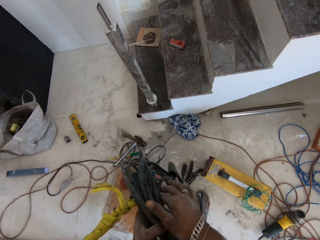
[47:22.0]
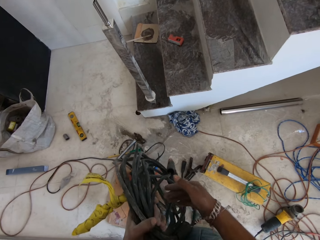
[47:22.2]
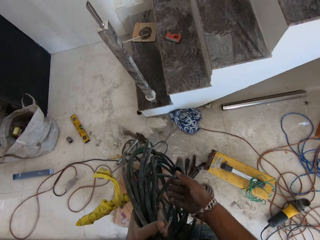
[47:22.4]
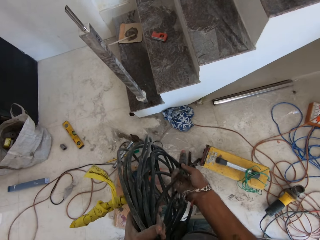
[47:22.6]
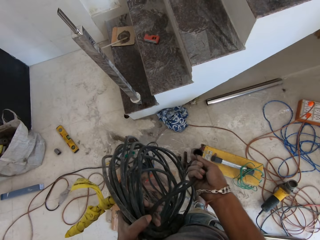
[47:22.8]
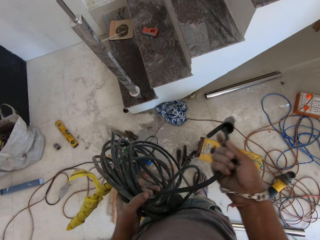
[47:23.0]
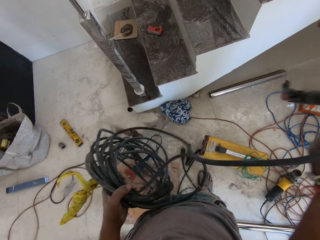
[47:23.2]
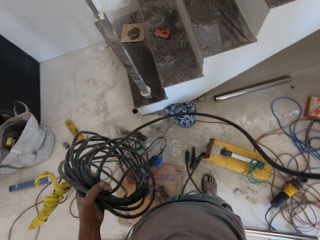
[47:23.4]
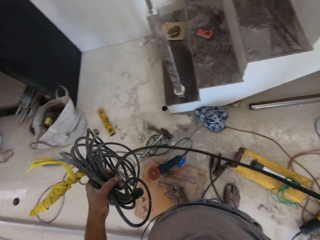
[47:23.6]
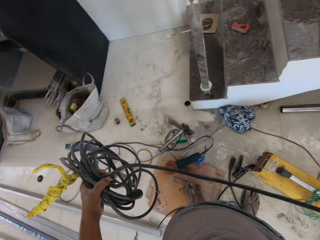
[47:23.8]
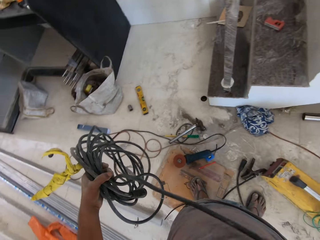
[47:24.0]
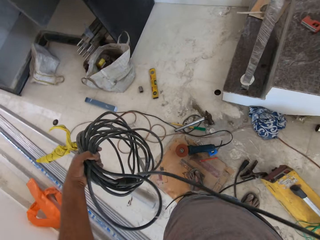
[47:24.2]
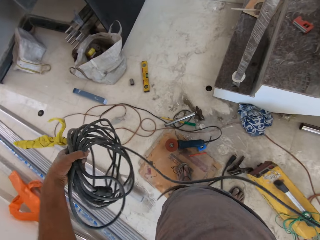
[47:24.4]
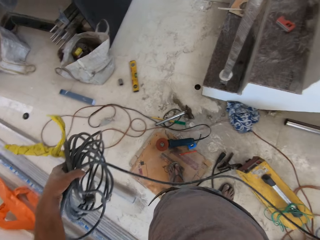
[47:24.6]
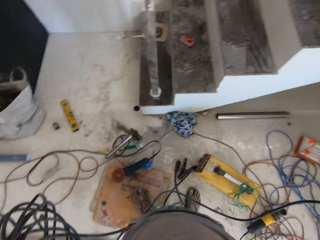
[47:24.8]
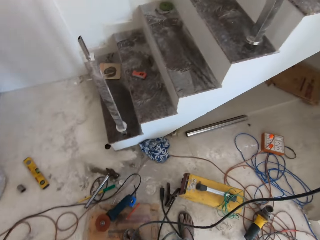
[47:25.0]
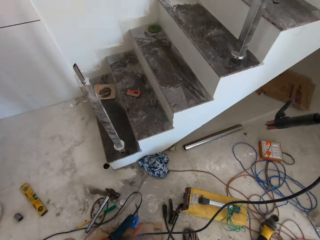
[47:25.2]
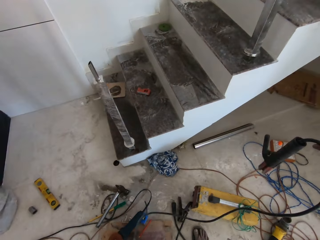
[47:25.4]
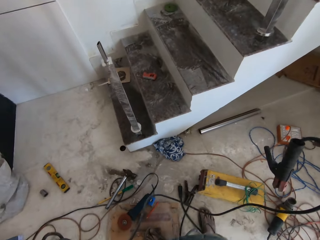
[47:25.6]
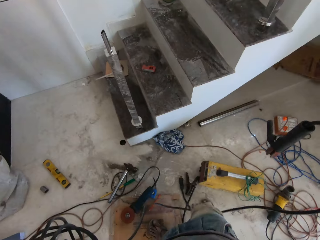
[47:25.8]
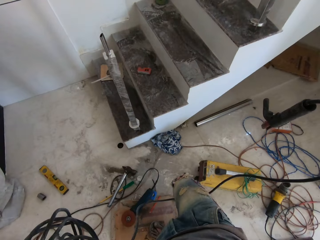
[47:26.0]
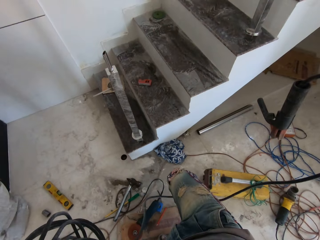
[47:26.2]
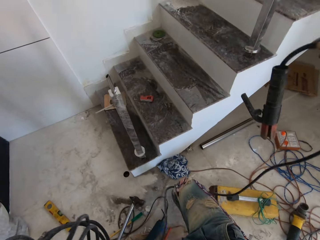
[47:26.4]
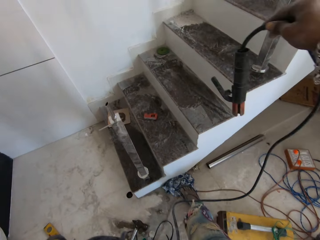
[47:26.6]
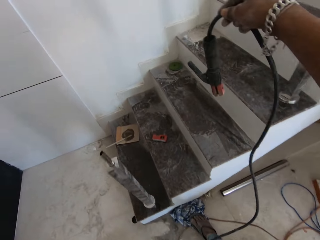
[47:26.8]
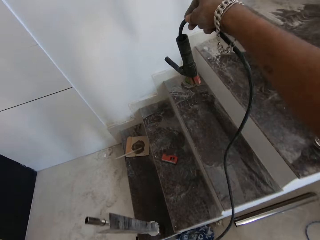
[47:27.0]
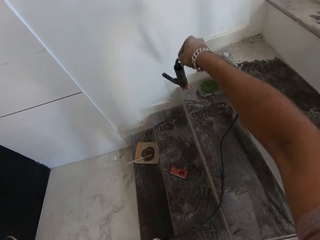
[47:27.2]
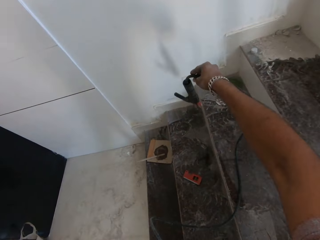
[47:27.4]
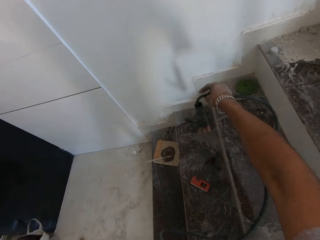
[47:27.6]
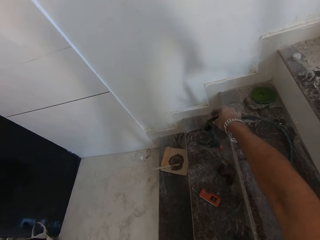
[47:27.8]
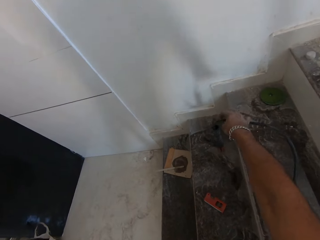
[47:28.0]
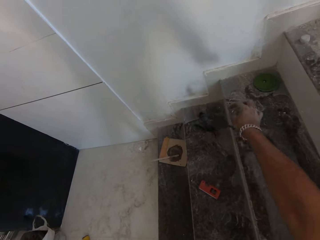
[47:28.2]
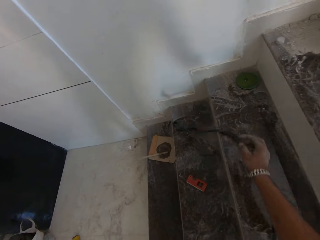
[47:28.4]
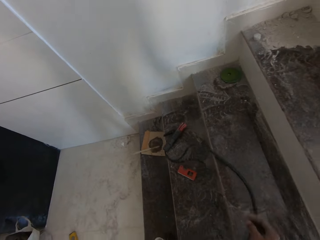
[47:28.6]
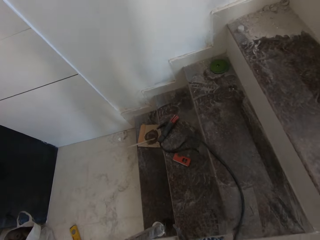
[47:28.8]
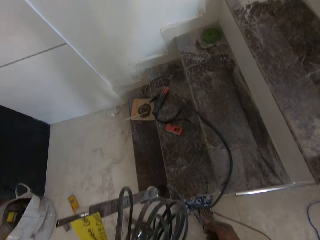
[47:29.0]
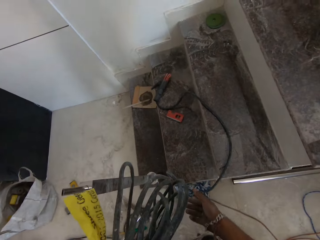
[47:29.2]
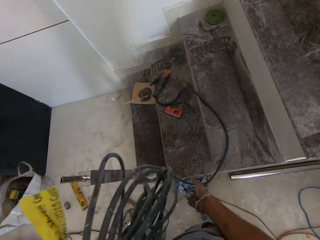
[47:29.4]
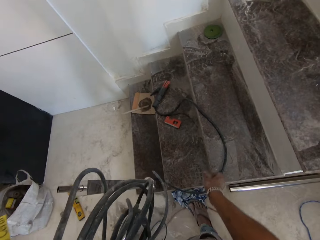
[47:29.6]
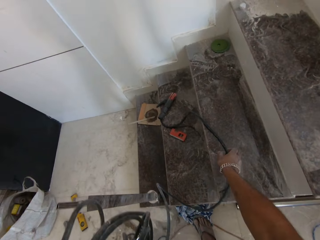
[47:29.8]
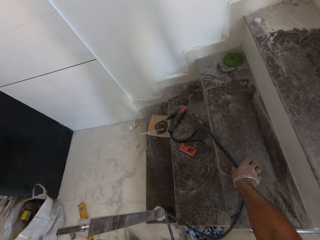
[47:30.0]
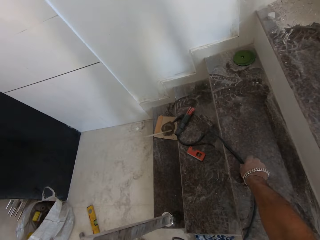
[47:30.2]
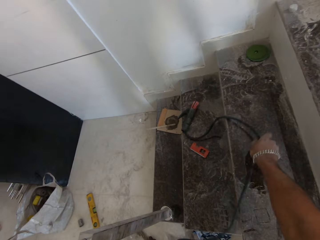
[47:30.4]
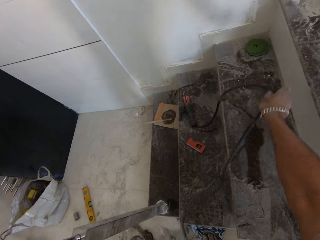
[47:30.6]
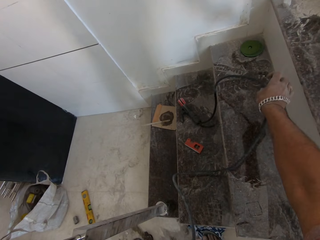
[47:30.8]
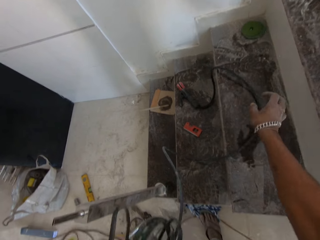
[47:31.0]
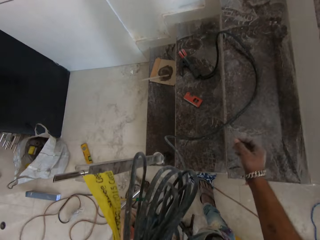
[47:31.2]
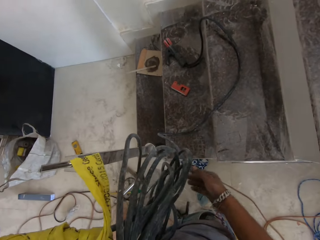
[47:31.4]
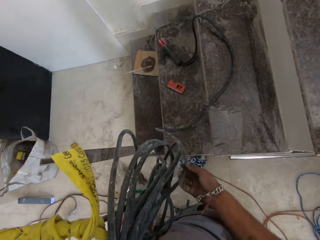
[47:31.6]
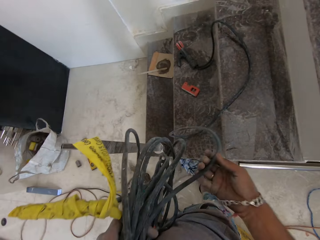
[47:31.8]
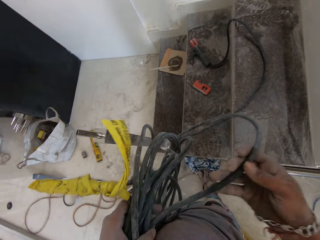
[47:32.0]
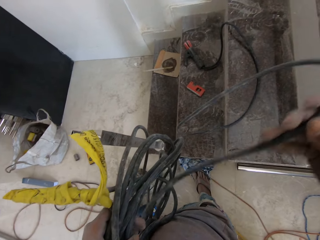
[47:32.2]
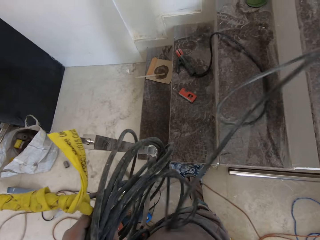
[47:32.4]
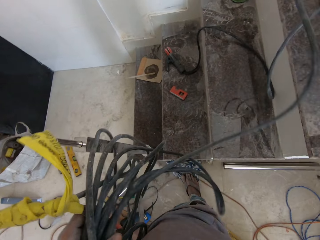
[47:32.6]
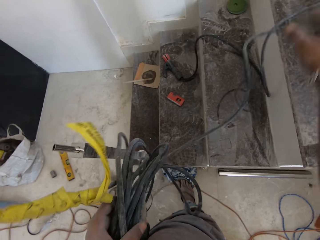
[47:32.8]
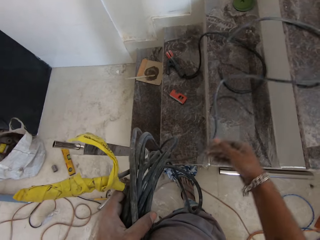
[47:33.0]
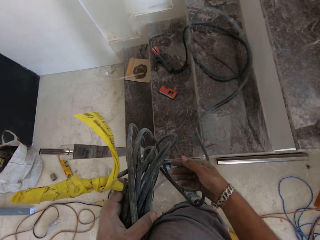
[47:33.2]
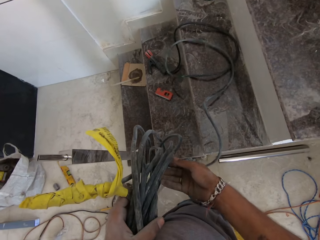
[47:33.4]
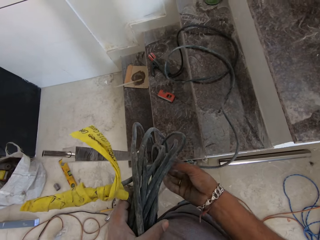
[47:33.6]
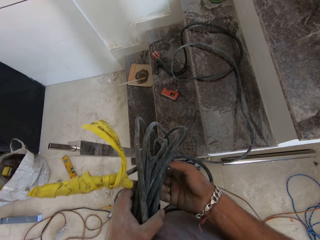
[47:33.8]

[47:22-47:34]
The camera wearer holds the wire with his left hand. He holds the wires with both hands. He straightens the cable. He drops the wire on the staircase with his right hand. He holds the wire with both hands. He holds the wire with his left hand. He holds the wire with both hands.

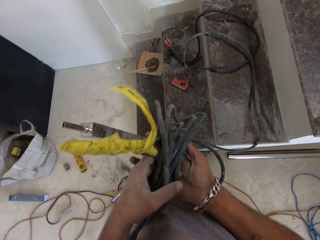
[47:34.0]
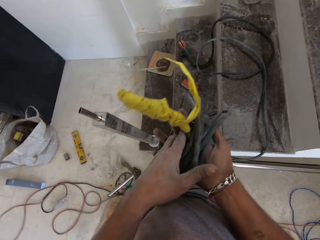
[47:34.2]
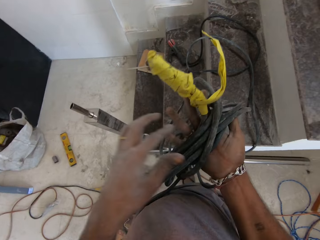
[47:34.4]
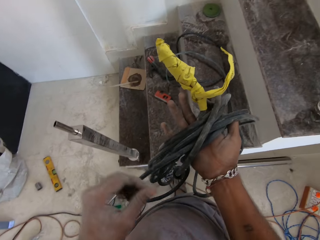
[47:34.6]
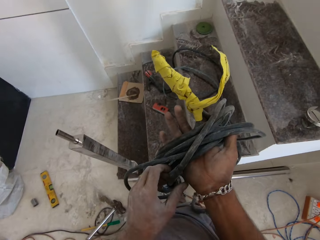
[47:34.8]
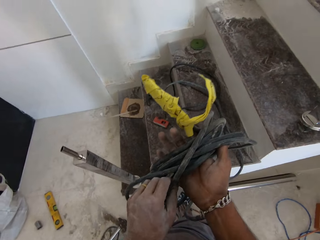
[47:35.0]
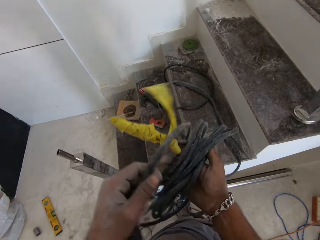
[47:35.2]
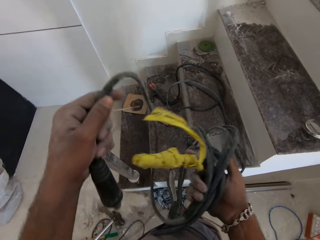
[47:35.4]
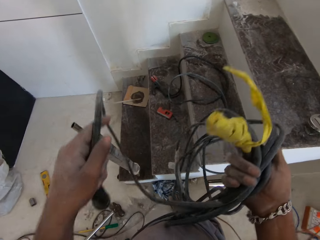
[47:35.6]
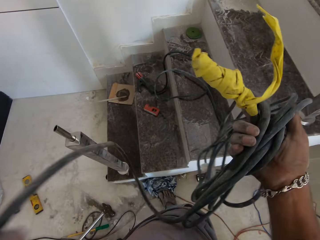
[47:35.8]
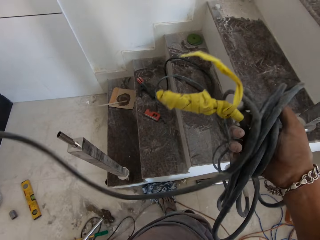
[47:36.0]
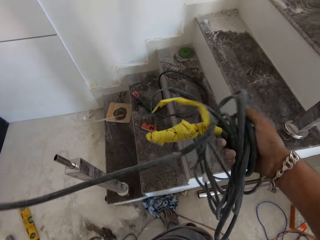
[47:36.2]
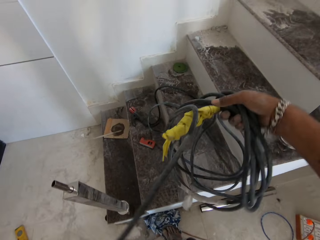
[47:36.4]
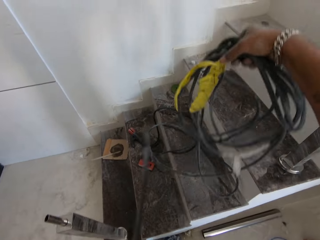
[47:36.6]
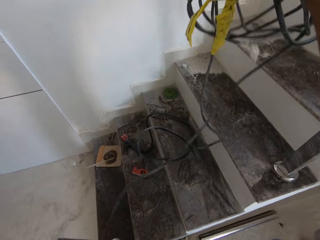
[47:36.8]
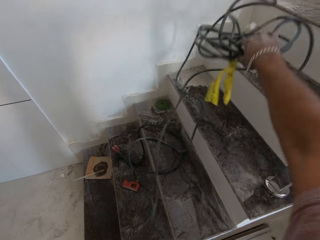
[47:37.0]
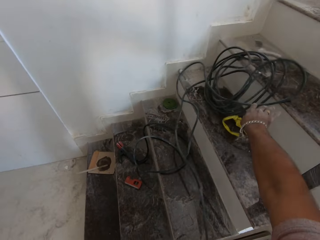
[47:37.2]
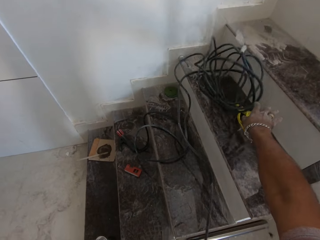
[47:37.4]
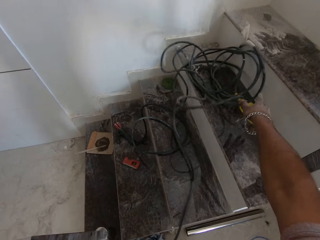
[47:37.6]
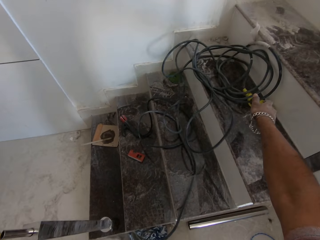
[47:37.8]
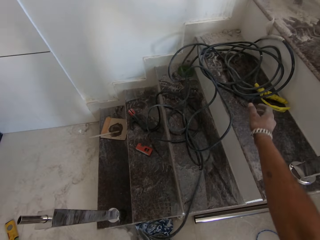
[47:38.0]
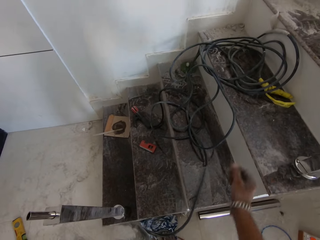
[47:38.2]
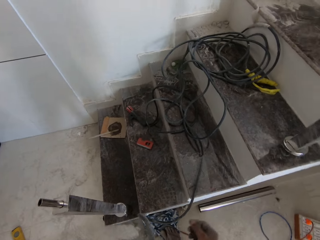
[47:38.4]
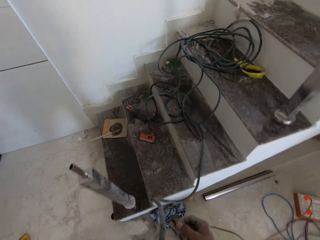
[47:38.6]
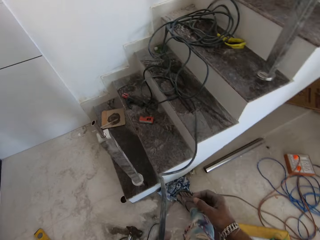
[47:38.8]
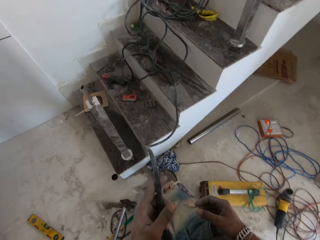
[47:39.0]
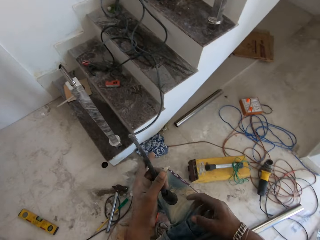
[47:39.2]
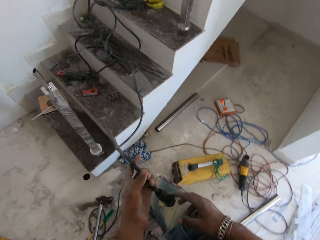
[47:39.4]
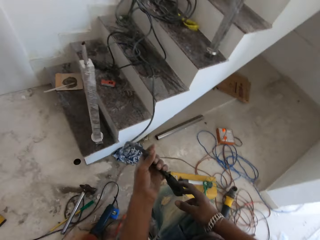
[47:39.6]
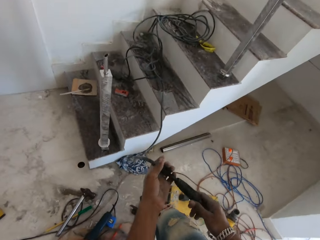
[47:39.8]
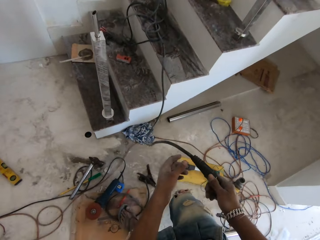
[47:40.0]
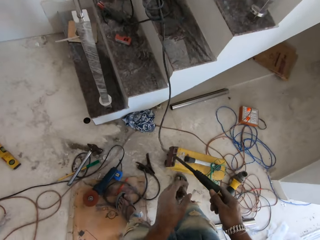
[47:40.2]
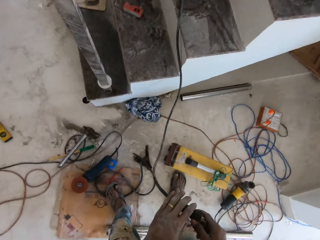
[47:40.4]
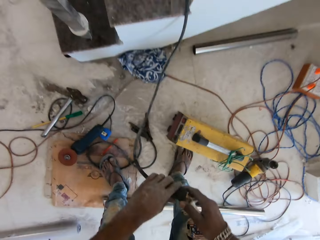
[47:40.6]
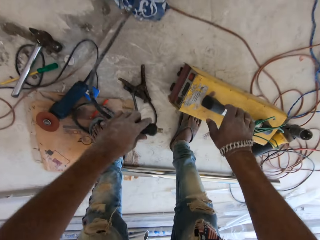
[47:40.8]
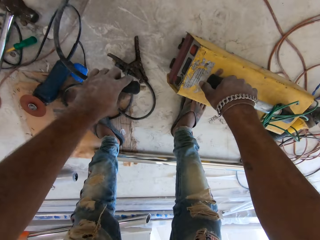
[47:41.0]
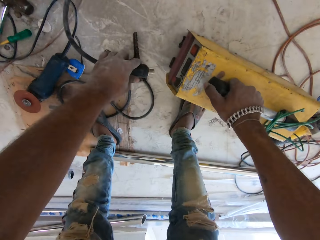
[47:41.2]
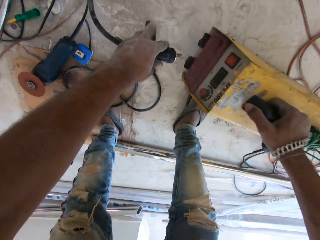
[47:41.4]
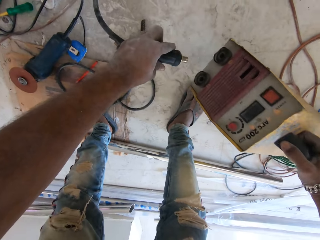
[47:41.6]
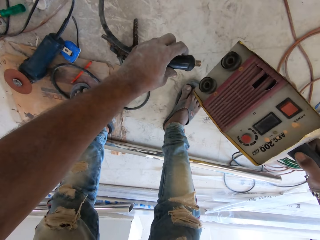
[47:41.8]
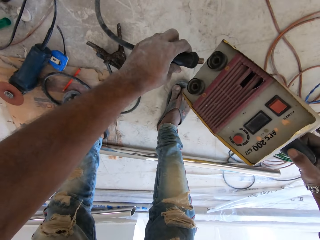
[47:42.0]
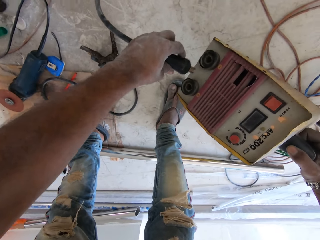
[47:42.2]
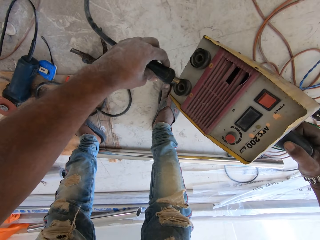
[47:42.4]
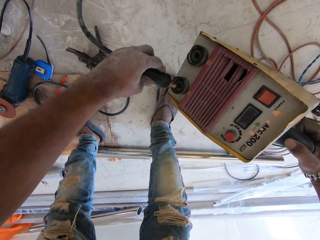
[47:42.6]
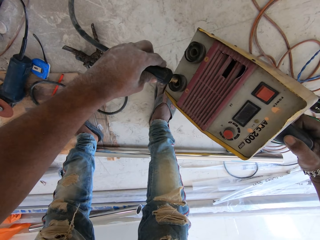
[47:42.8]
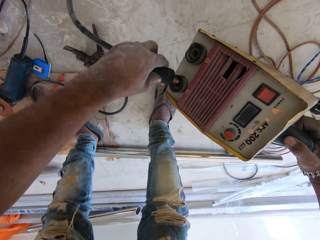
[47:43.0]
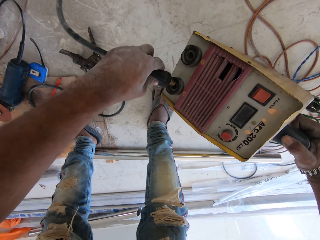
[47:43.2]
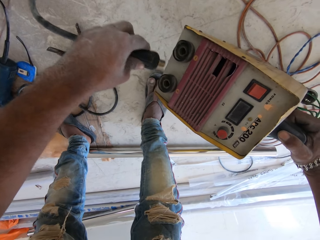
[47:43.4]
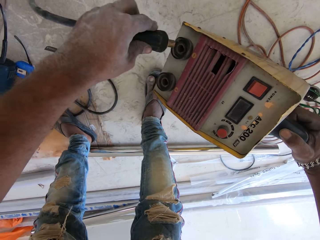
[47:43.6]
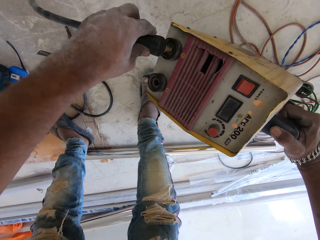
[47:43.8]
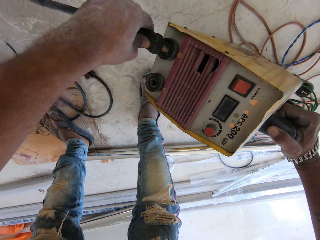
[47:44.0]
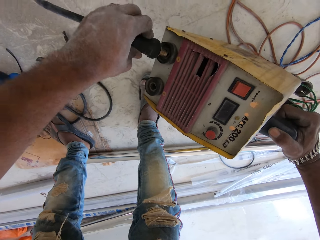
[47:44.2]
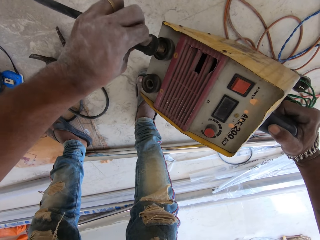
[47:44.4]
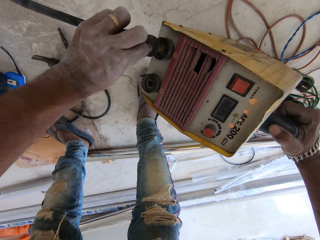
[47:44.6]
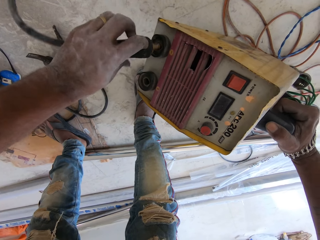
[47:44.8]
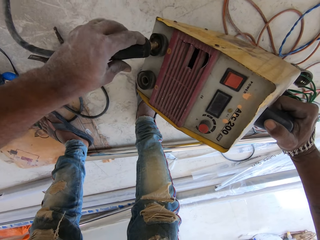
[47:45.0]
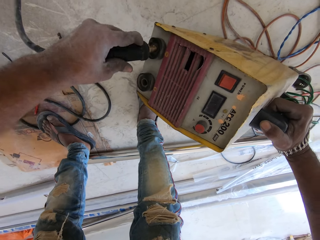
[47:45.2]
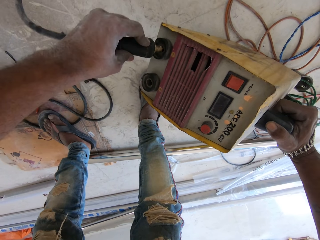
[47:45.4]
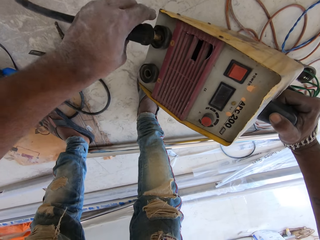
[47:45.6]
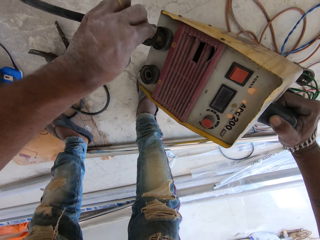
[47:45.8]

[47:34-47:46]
The camera wearer holds the wire with his right hand. He holds the wire with both hands. He drops the wire on the staircase with his right hand. He holds the wire with both hands. He holds the wire with his right hand. He holds the wire with his left hand. He lifts the puller bonnet from the floor with his right hand. He plugs the wire in his left hand to the puller bonnet in his right hand.
